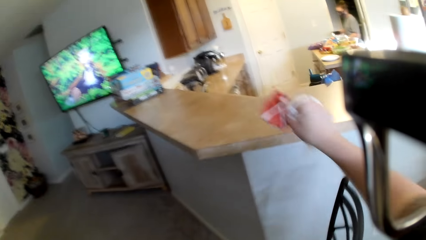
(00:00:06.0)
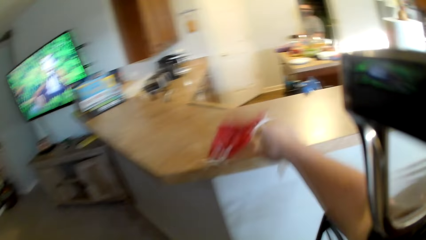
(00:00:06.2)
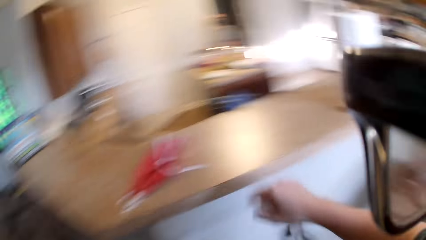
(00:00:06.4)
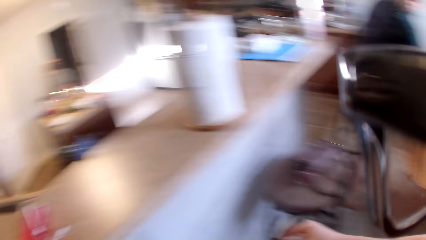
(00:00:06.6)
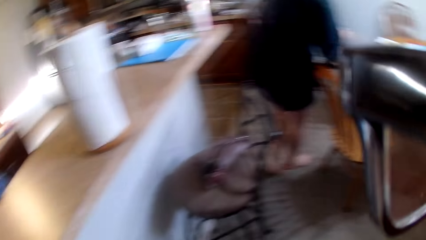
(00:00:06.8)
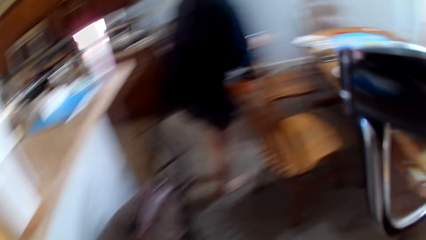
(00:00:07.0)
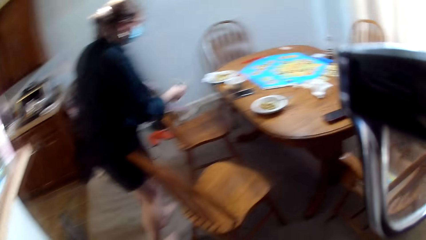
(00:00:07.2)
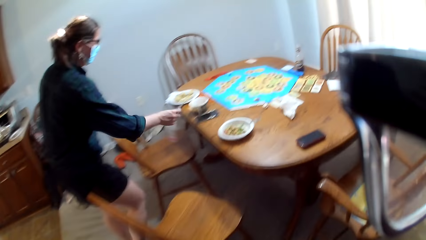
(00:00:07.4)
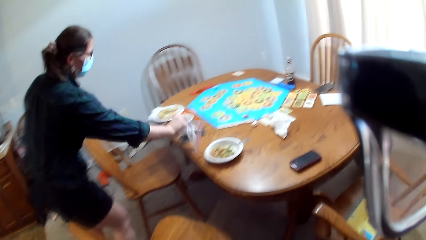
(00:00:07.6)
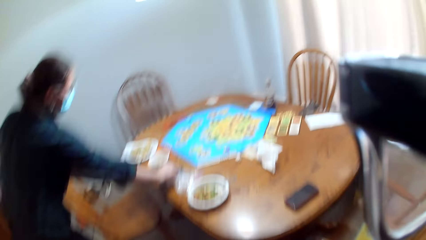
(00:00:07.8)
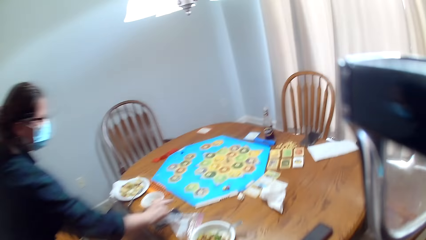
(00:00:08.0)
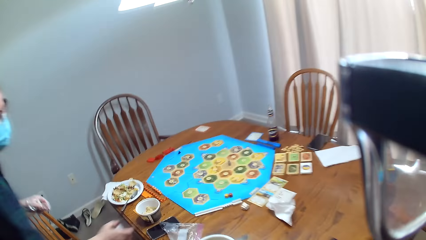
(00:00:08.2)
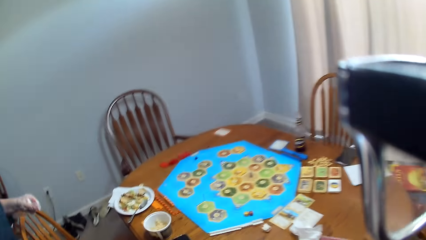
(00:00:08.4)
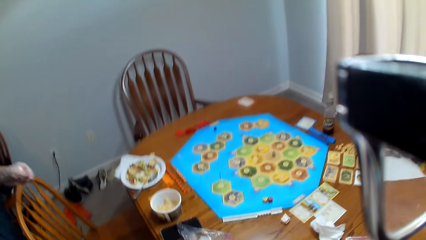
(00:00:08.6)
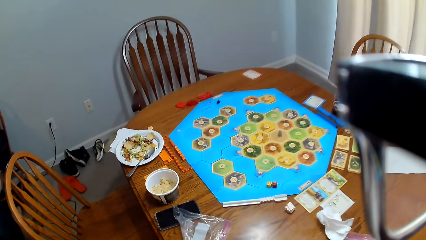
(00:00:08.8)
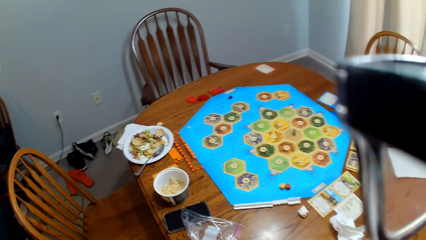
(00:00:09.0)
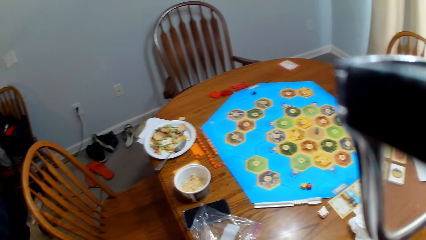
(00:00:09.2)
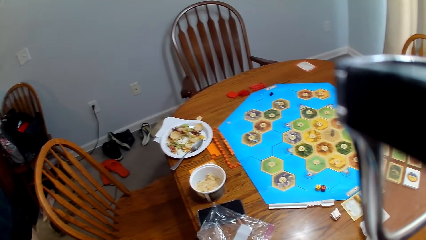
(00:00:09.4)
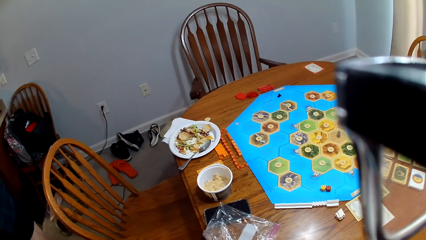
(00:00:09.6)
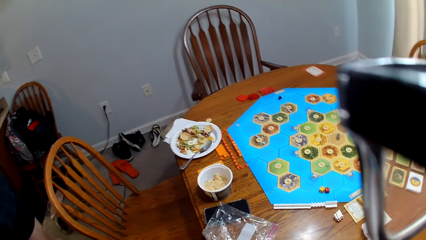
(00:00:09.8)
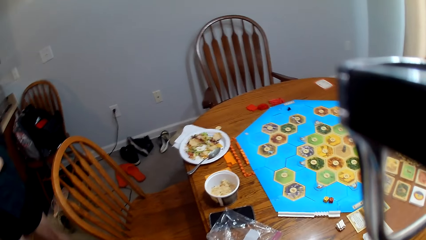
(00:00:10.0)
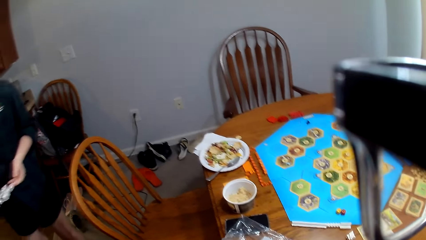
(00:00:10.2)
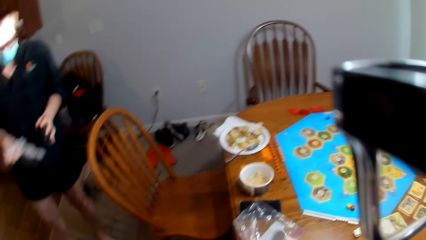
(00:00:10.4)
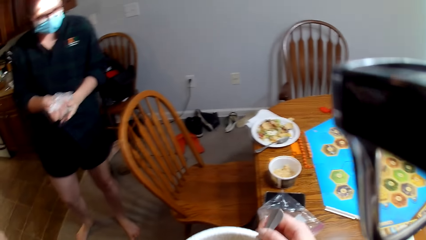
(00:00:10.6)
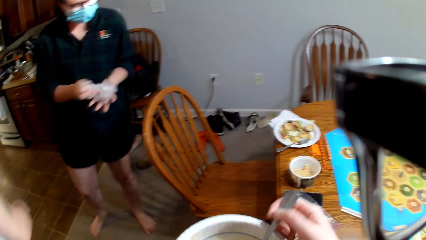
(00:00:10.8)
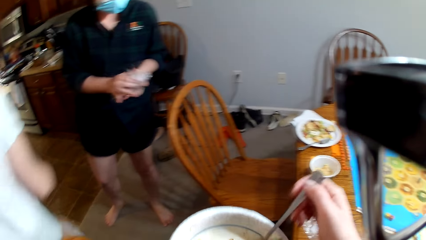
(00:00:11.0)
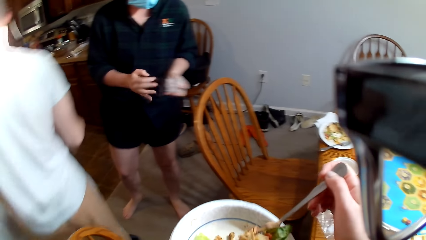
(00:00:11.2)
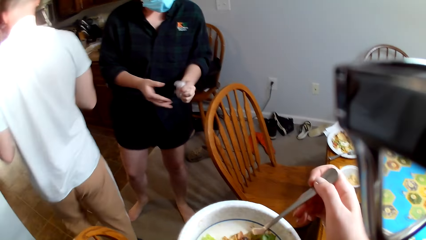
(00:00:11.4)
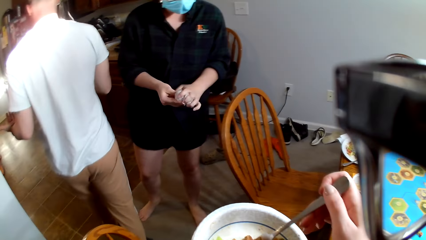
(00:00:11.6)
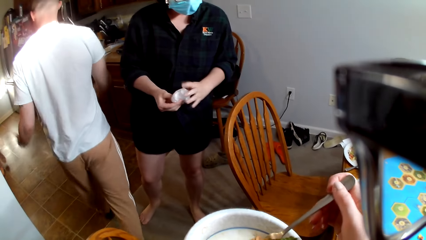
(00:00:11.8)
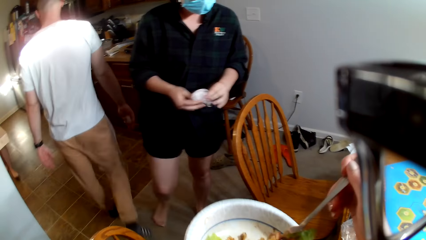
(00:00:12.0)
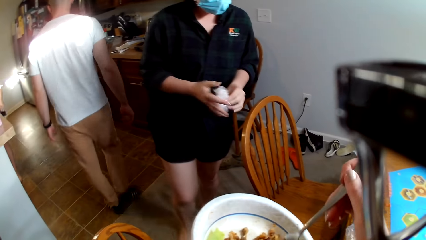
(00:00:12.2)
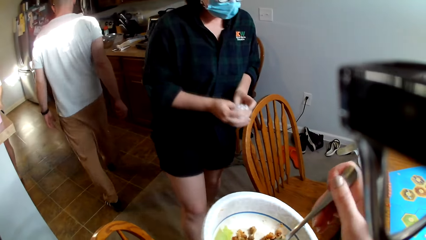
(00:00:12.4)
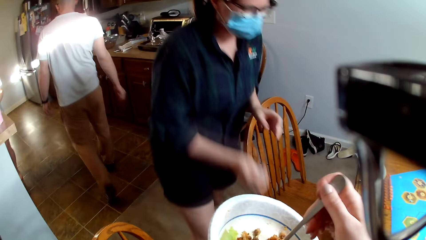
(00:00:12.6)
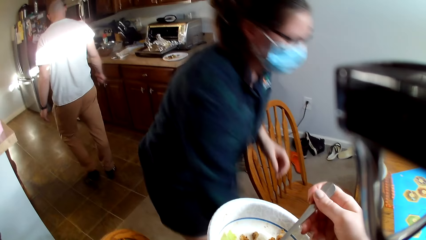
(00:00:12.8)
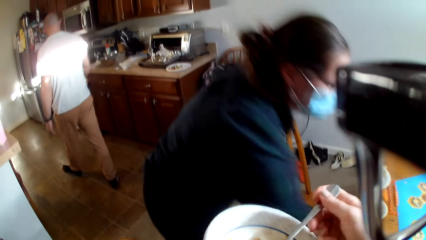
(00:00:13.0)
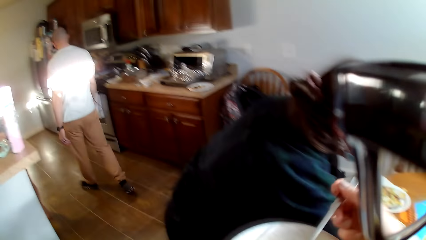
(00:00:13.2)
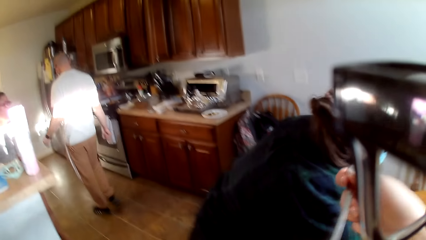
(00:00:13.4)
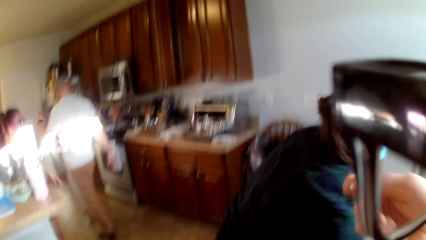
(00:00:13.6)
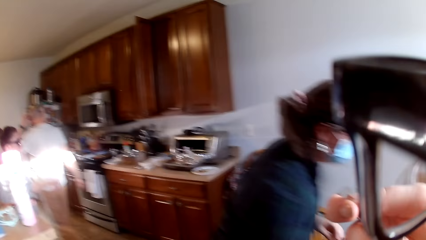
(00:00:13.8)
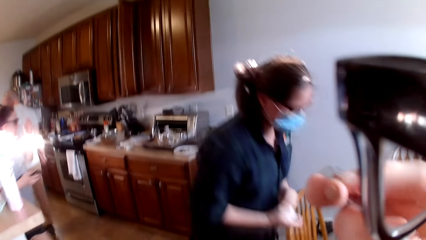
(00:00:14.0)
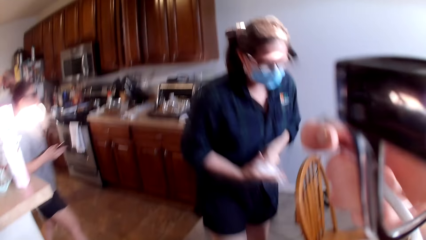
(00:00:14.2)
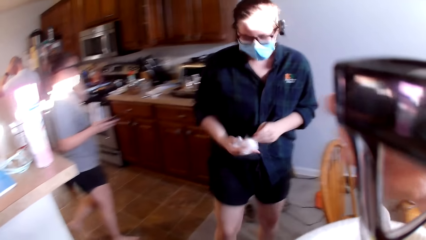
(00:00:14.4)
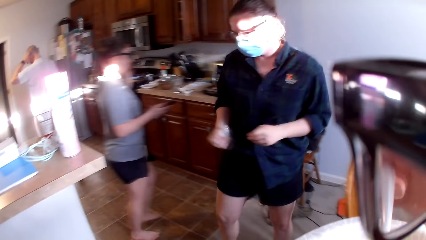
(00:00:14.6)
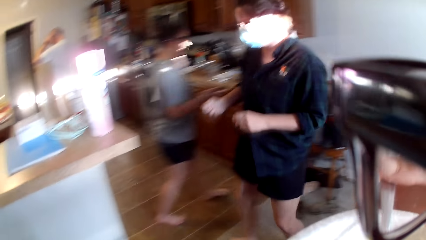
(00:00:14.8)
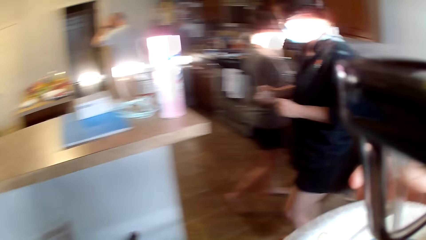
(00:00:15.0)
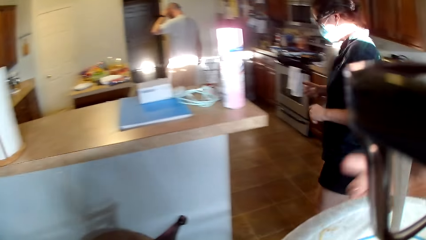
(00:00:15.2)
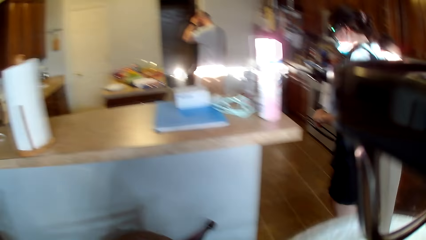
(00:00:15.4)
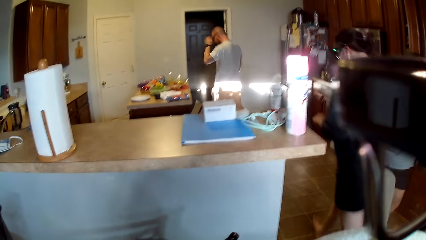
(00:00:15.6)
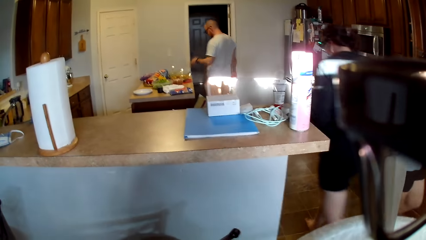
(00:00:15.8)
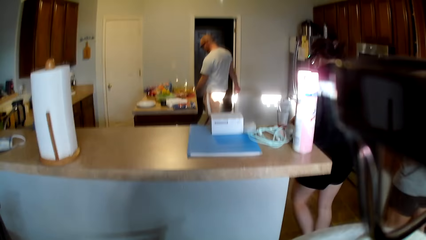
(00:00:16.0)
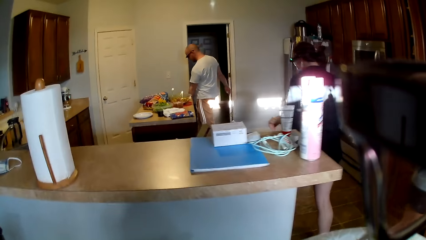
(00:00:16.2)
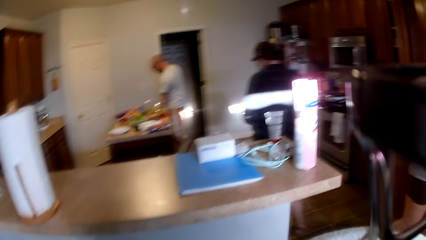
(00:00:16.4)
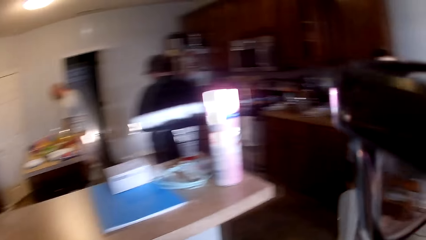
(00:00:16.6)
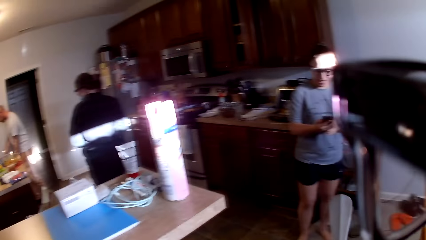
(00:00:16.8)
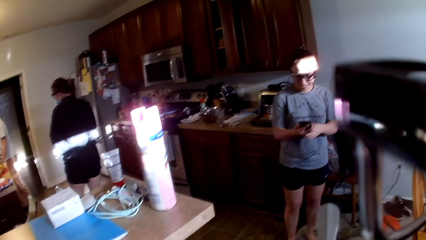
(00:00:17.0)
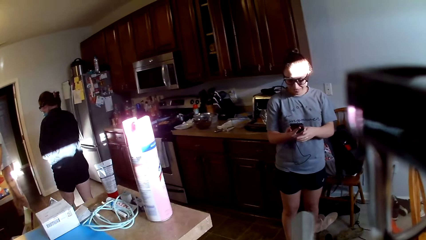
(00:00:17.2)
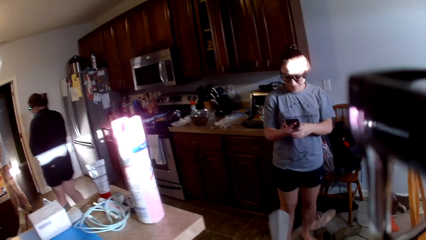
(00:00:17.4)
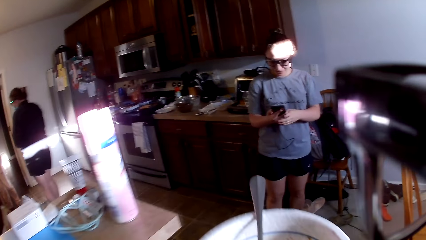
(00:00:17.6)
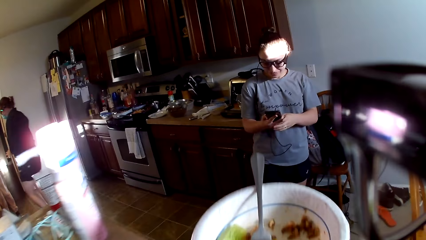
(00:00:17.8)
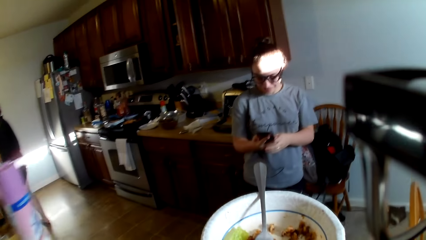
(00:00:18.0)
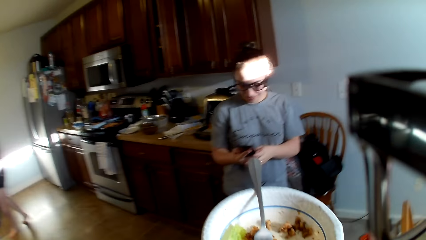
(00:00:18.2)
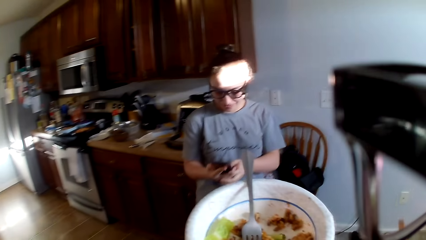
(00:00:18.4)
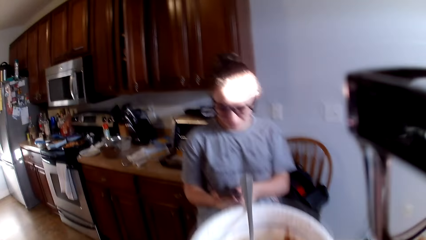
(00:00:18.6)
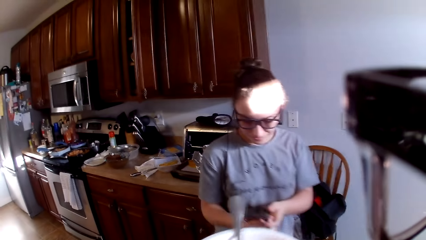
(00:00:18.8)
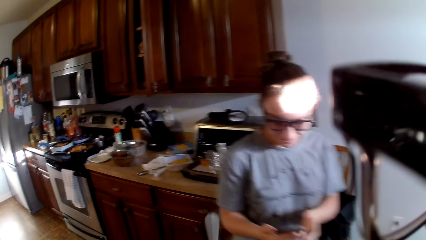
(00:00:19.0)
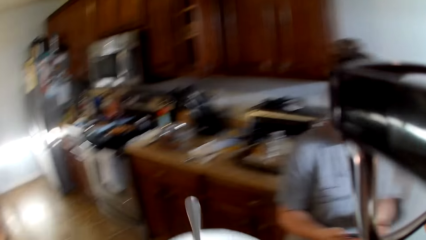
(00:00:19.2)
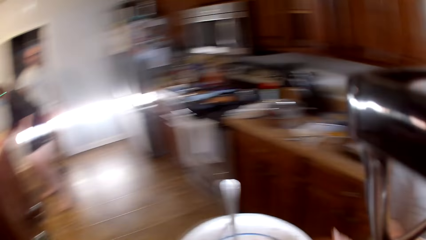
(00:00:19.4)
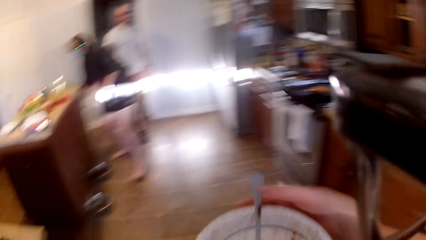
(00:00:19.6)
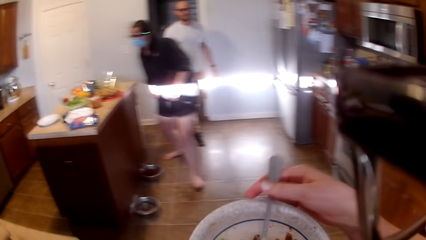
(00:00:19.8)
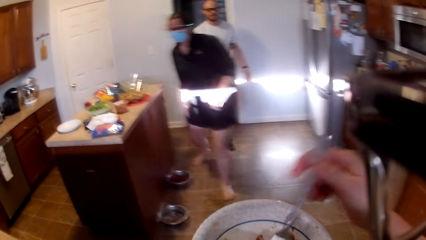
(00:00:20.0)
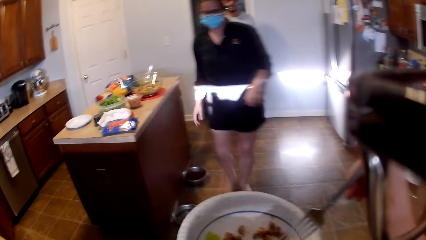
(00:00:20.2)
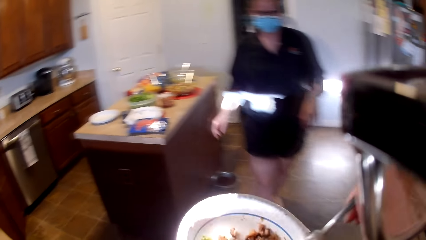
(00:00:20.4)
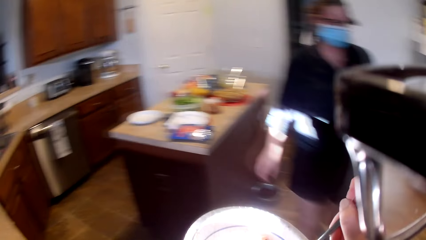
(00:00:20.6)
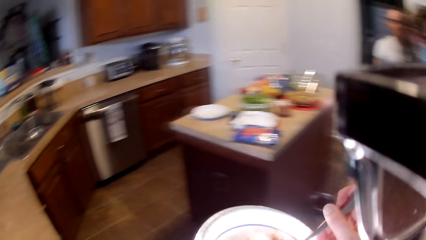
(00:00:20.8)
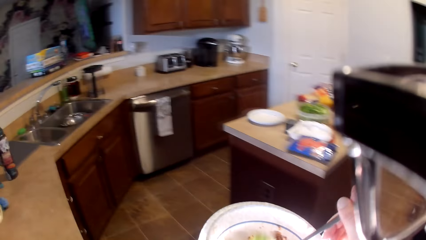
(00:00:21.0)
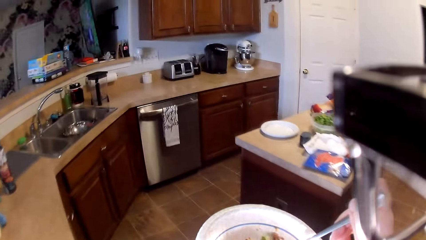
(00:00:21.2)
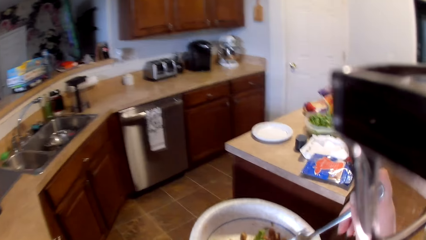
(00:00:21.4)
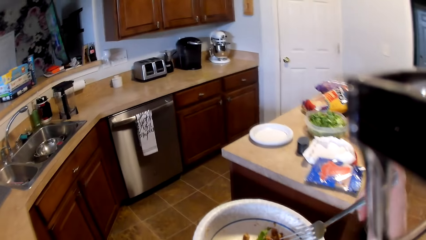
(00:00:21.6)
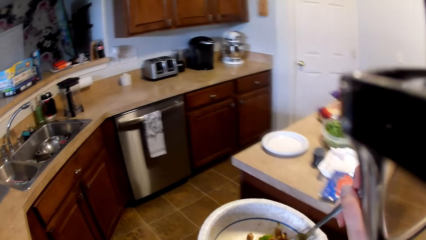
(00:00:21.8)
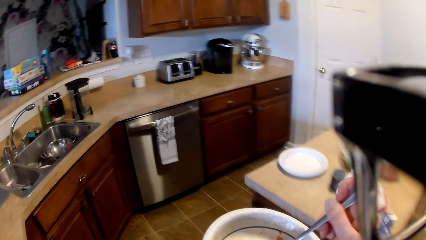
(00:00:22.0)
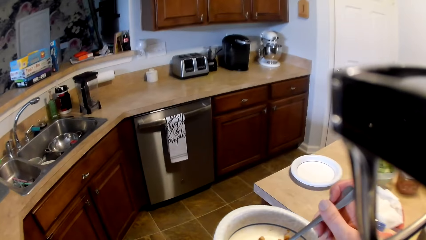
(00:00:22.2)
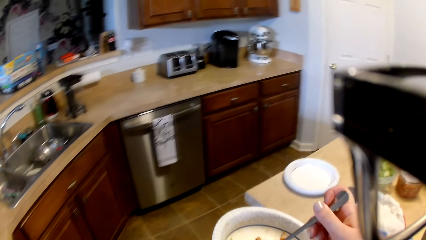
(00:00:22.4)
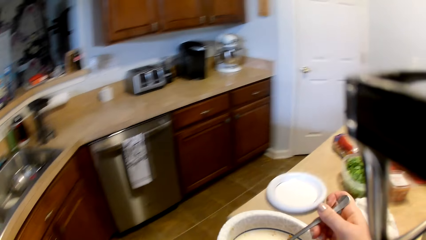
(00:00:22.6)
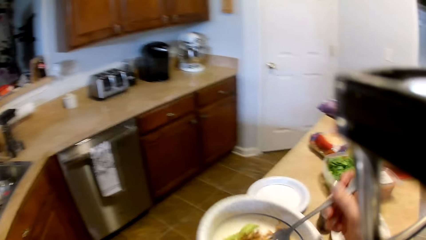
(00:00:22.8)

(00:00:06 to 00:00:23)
The camera wearer throws a mask on the countertop. They place something on the kitchen counter. A woman places a plastic bag or nylon bag with something on the table. The camera wearer speaks to the woman. The woman folds a paper. A man walks past the camera wearer. The camera wearer holds a bowl and spoon. They converse with the woman. The woman bends towards the table. The man moves around the kitchen. The camera wearer eats something. Another woman carries her phone. The first woman moves around the kitchen. The other woman scrolls her phone. The camera wearer carries the bowl. They pick up the spoon. They scoop the food in the bowl. They walk around the house.
